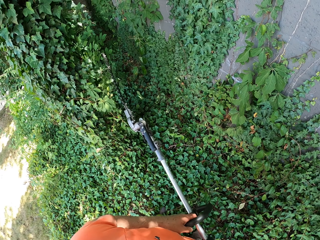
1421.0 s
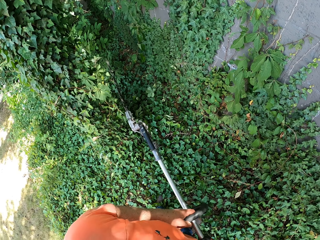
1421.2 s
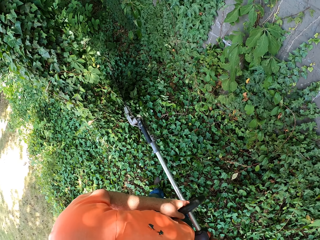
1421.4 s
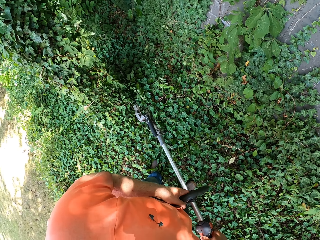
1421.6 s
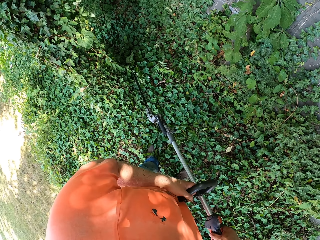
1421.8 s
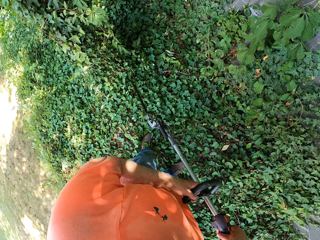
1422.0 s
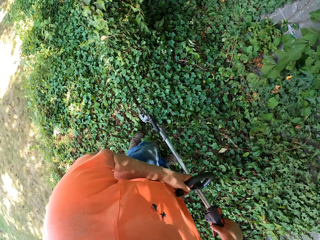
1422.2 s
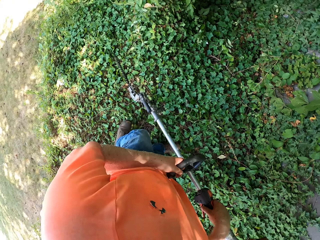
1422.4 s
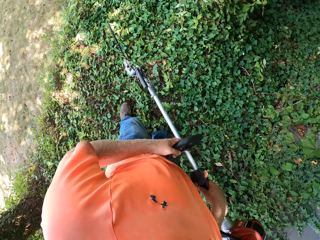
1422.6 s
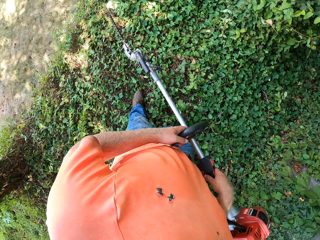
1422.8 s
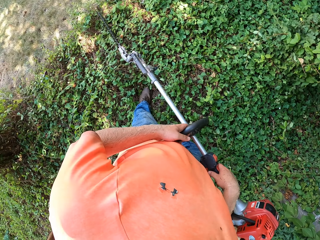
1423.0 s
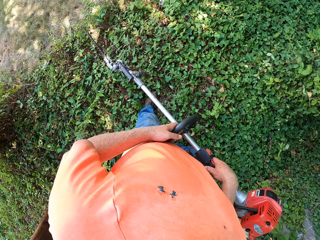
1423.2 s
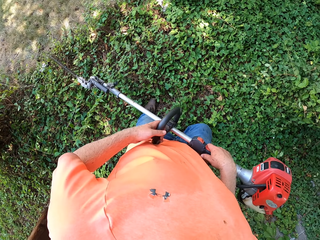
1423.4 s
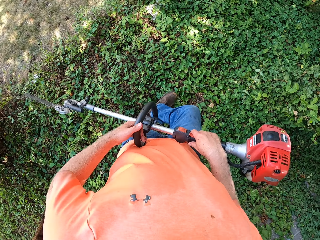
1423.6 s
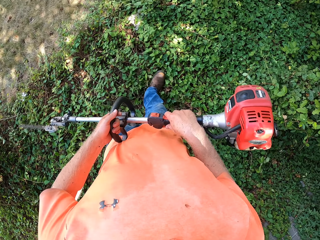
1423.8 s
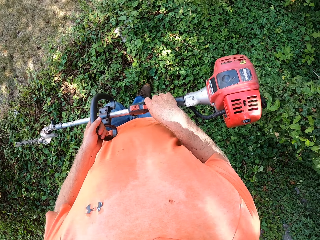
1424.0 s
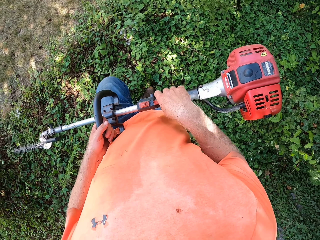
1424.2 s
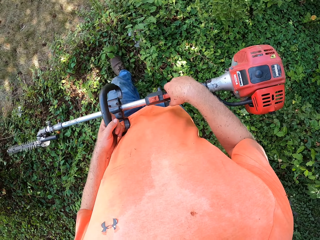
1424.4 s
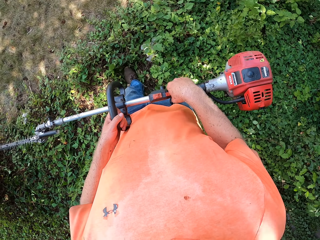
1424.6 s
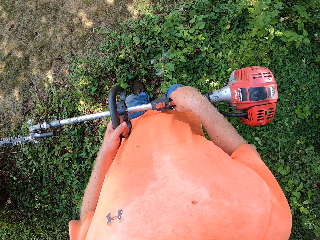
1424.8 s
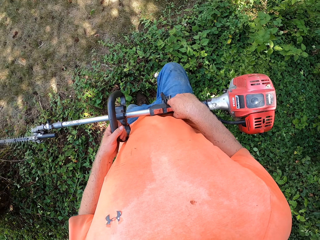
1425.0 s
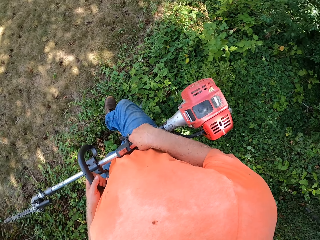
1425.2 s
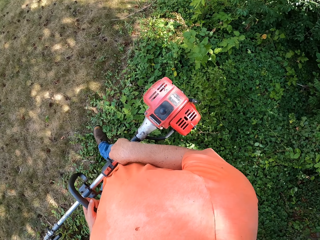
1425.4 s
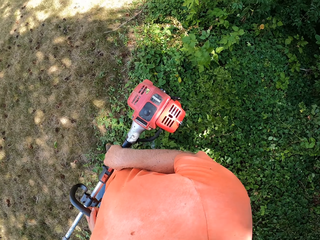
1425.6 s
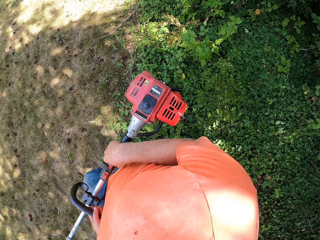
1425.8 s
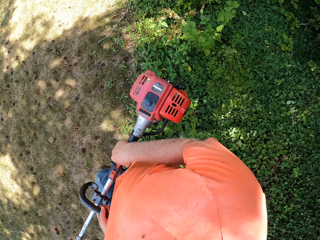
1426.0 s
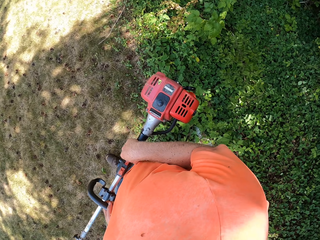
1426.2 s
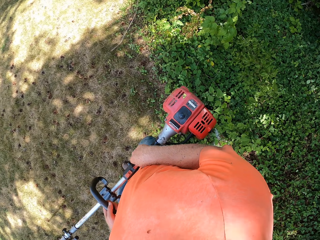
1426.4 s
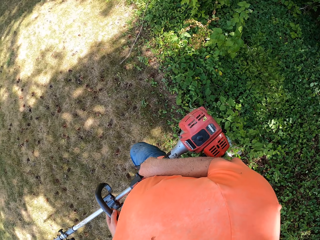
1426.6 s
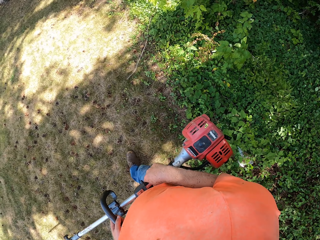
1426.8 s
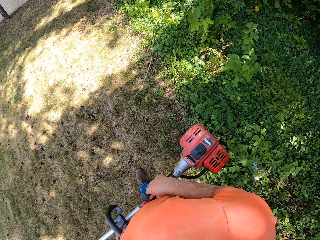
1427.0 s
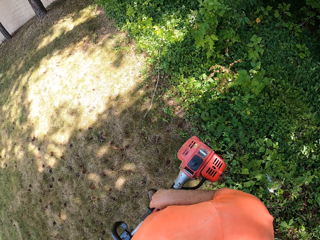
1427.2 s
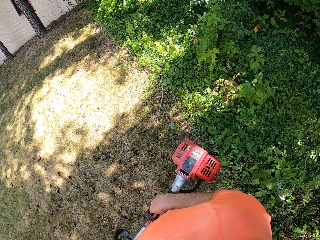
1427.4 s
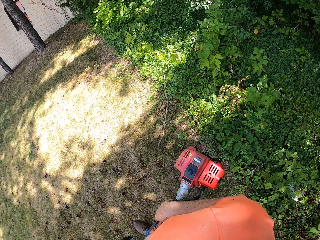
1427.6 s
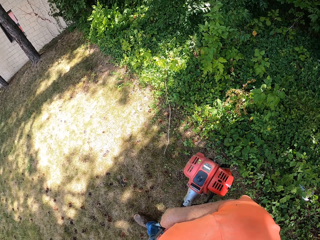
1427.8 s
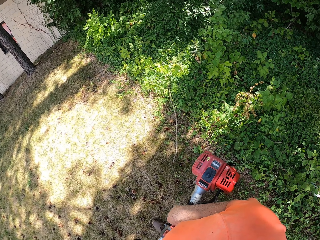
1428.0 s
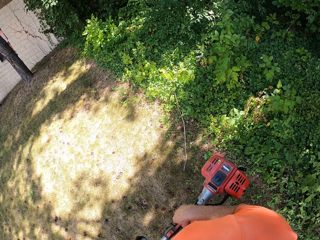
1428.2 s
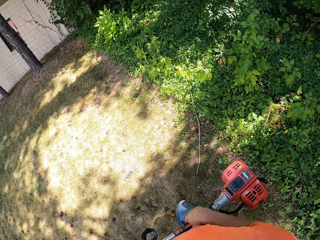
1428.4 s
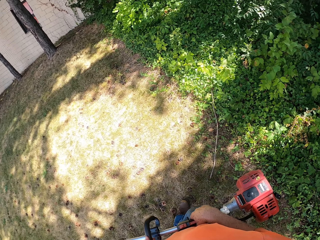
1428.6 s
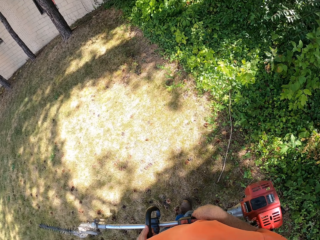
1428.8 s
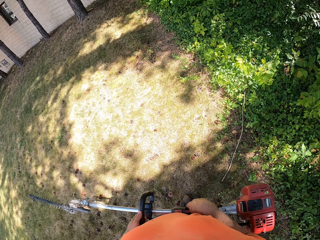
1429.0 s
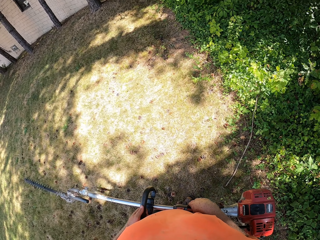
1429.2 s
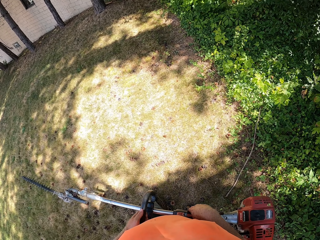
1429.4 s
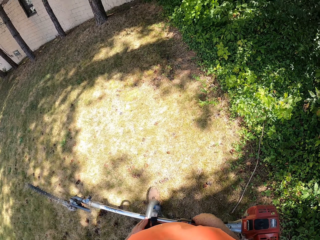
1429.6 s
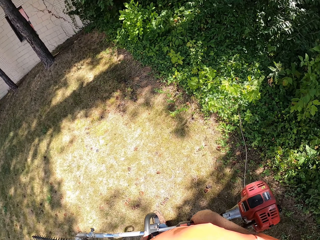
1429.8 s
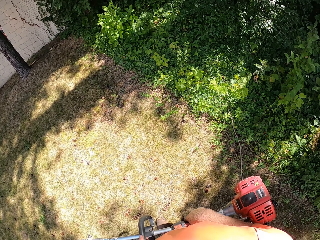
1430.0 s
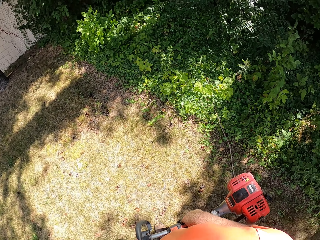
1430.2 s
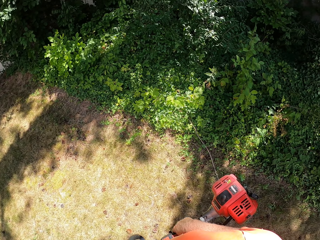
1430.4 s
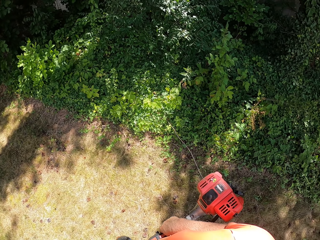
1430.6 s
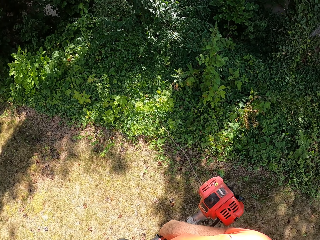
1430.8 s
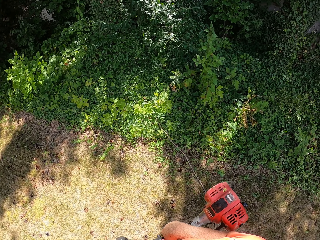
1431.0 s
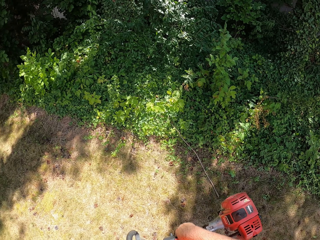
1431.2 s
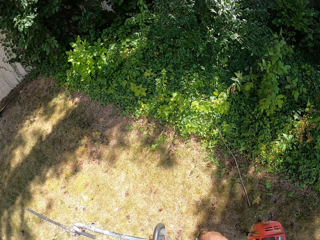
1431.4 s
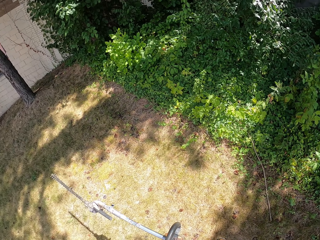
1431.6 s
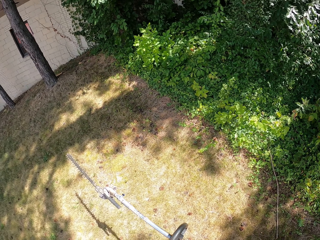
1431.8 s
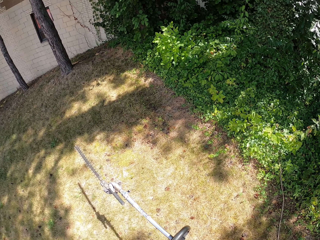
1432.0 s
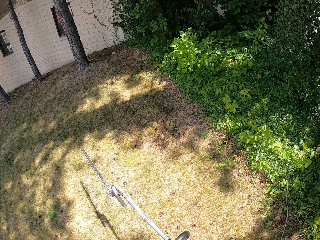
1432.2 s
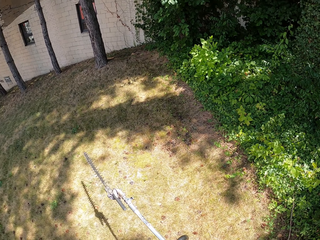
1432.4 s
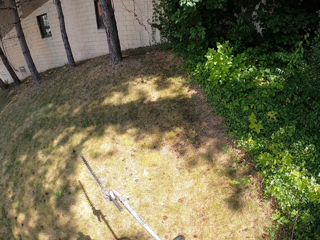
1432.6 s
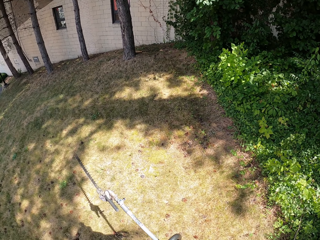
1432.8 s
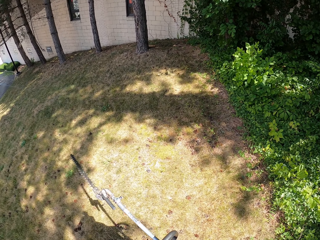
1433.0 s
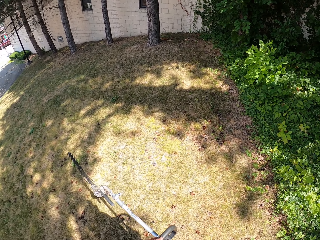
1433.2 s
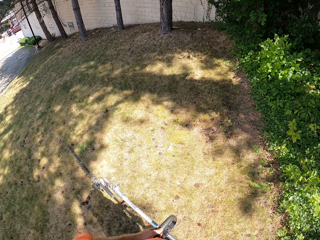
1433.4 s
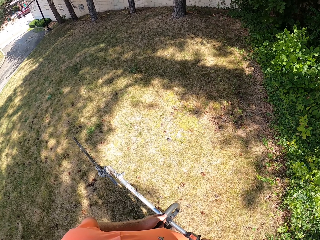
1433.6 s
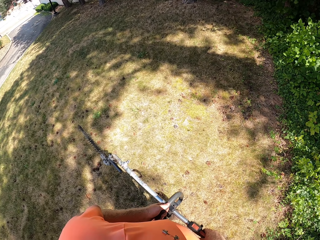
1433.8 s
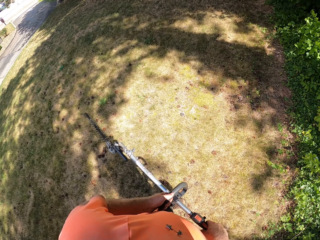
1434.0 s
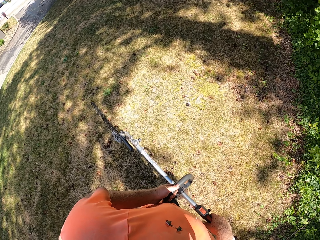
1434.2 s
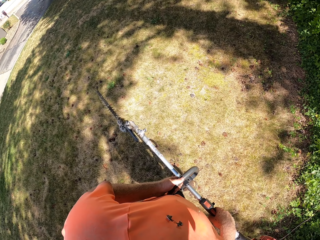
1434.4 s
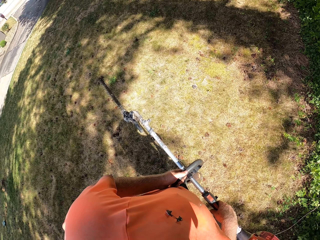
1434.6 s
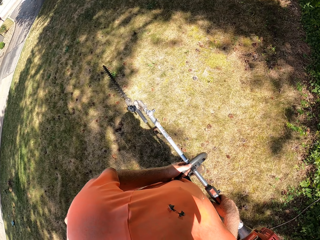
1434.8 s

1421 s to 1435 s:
The camera wearer moves the trimming machine around. They walk out of the garden with the hedge trimmer in both hands. They stop. They move the trimming machine around.

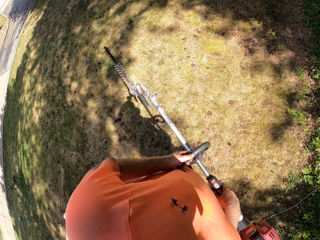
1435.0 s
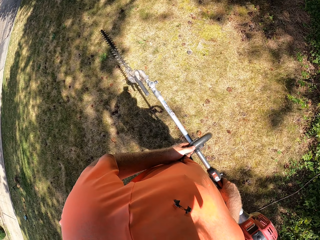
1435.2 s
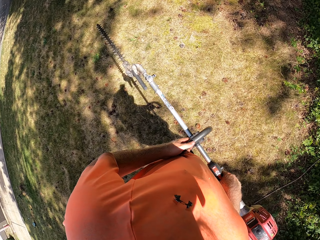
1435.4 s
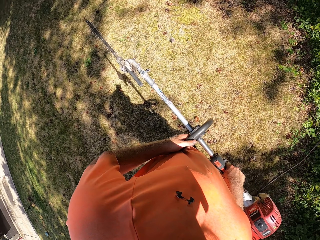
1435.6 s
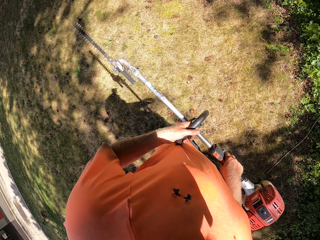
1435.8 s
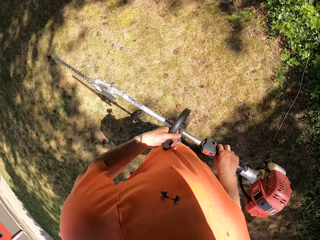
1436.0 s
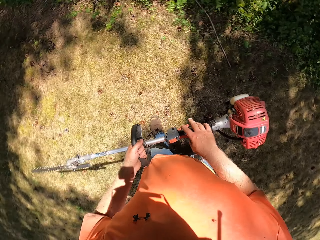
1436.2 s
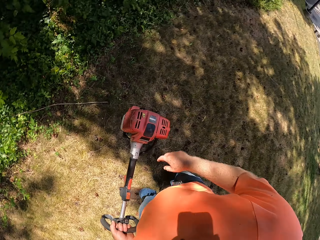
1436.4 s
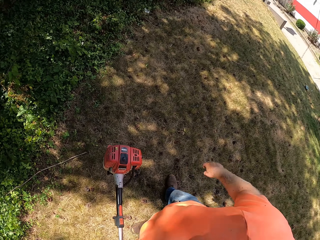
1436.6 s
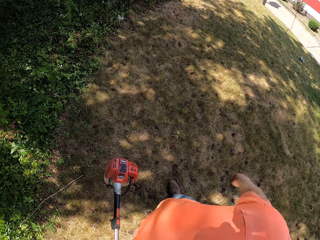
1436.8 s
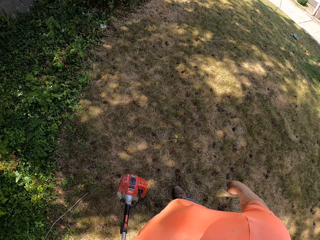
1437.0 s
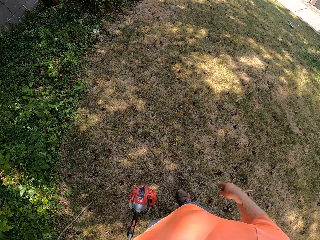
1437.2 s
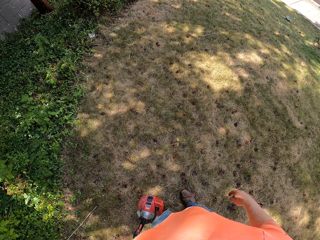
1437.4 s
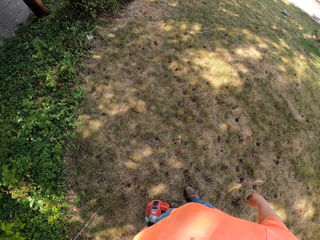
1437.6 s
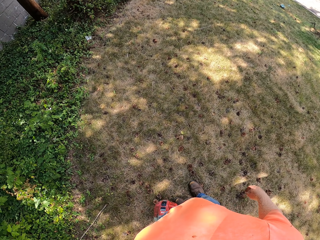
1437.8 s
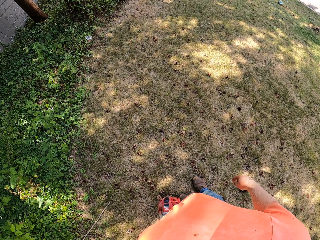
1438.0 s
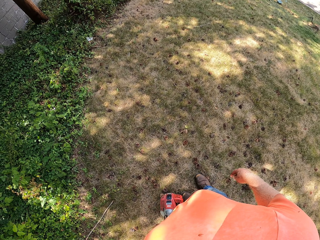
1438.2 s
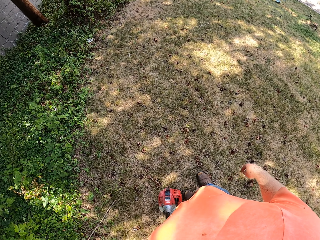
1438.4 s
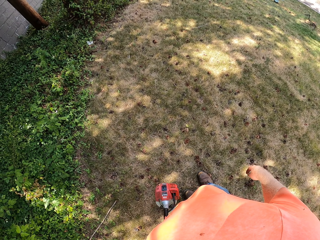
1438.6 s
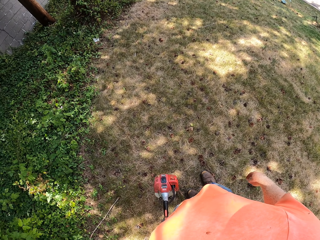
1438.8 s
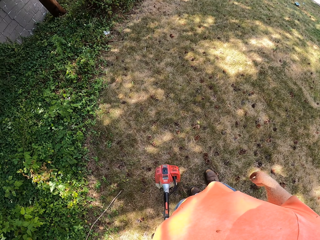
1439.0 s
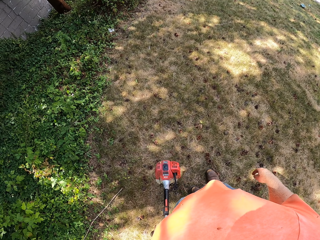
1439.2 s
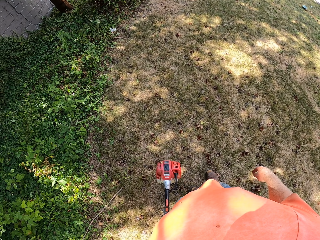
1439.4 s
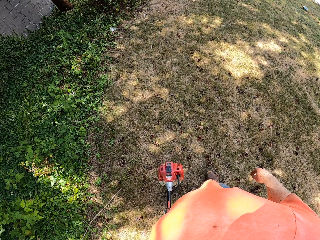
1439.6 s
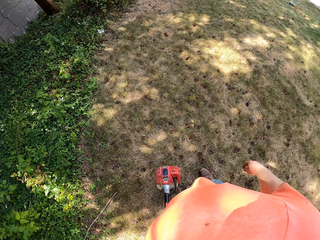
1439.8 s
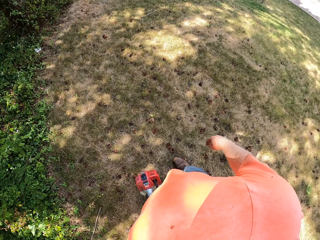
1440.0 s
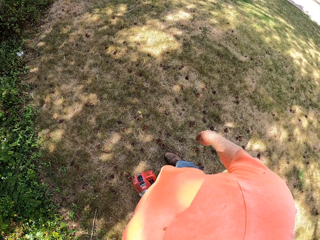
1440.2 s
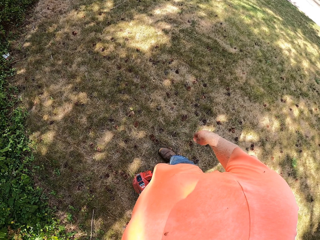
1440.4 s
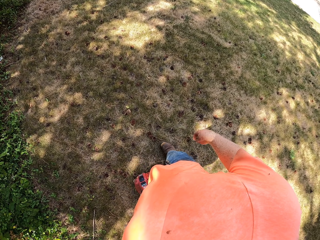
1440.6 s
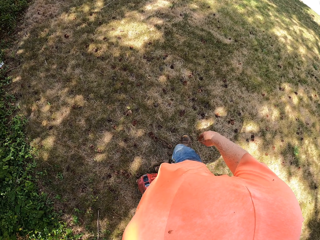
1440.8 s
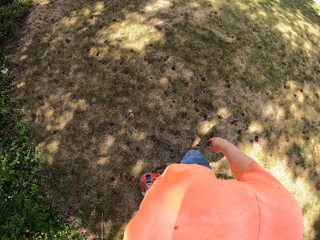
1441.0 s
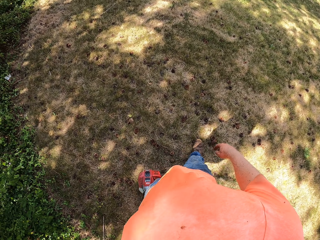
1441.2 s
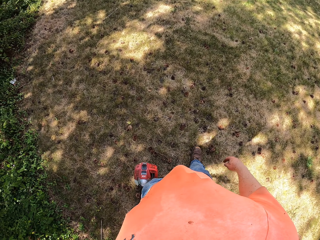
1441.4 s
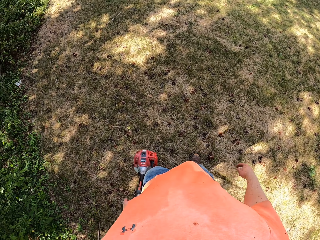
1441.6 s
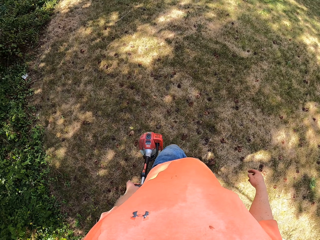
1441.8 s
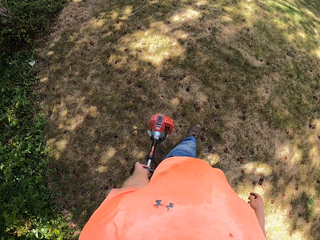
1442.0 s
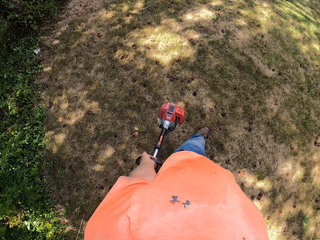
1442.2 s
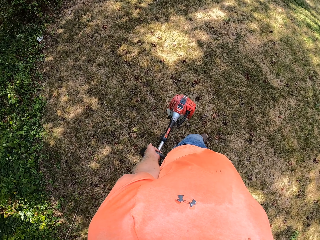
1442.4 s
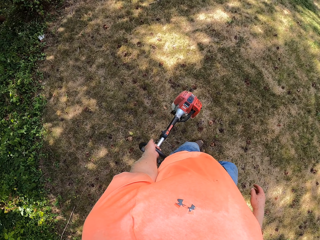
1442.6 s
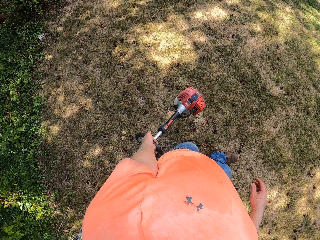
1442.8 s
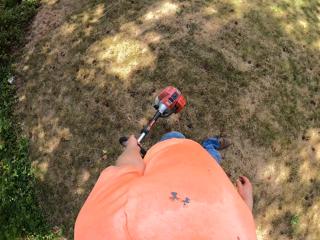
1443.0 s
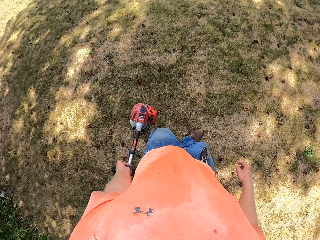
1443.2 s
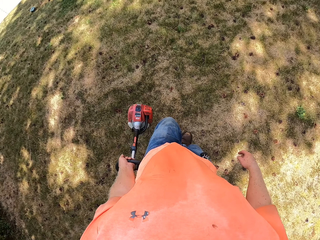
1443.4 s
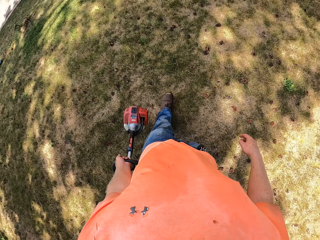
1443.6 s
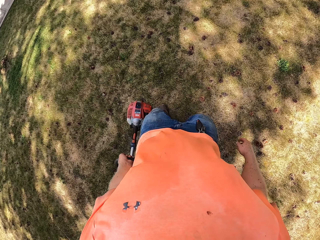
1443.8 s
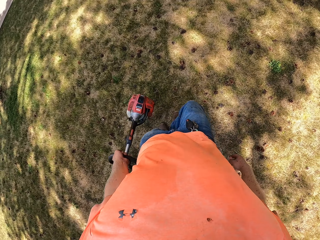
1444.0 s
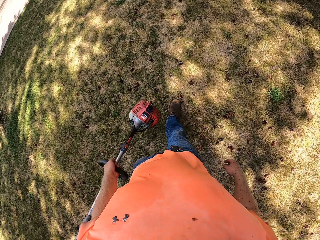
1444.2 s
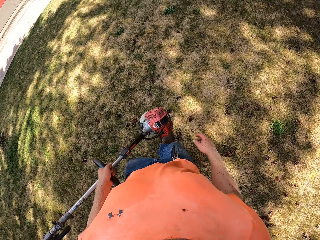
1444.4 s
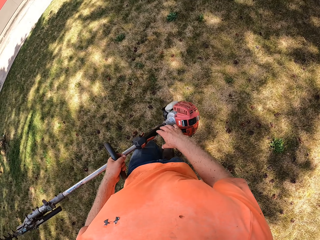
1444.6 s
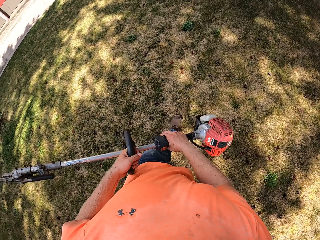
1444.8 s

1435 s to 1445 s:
The camera wearer looks around. He removes the right hand from the trimming machine. He looks around. He holds the hedge trimmer with his left hand. He moves the right leg. He walks around.
